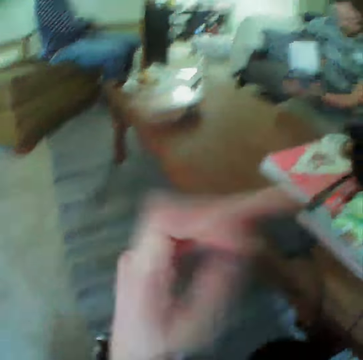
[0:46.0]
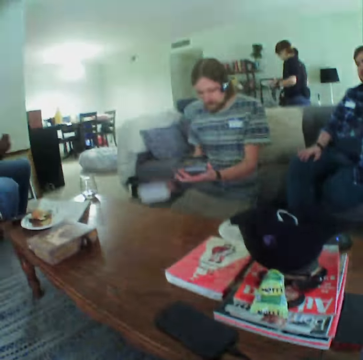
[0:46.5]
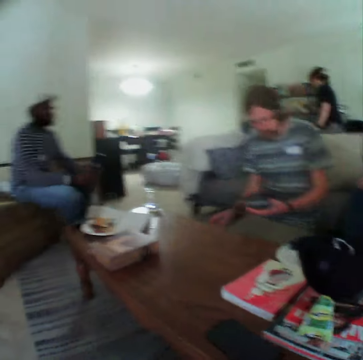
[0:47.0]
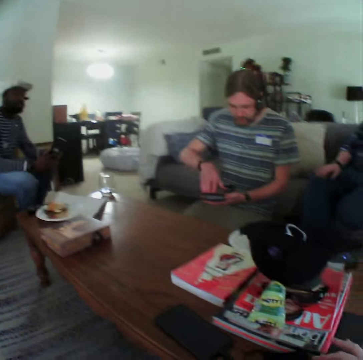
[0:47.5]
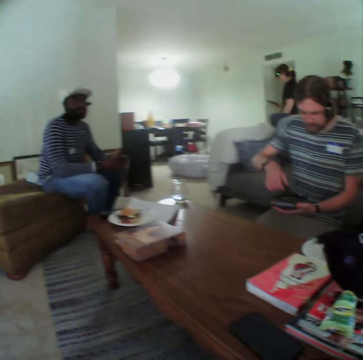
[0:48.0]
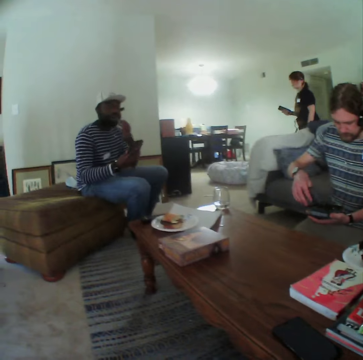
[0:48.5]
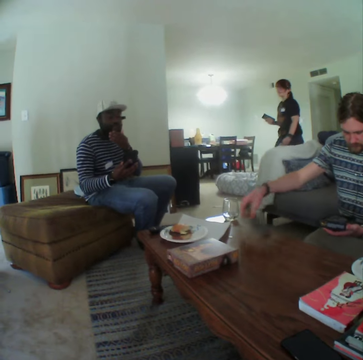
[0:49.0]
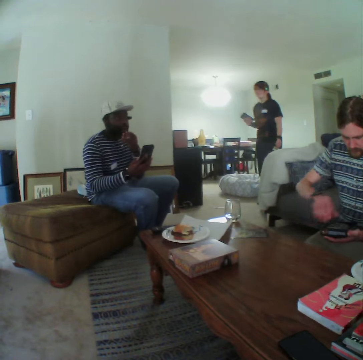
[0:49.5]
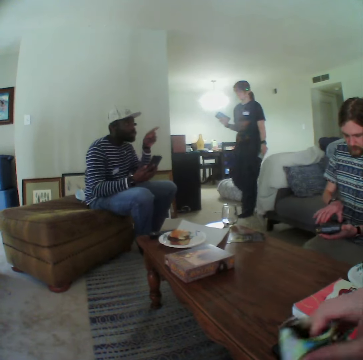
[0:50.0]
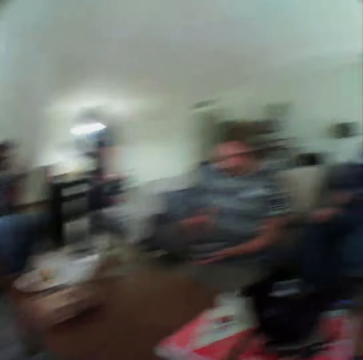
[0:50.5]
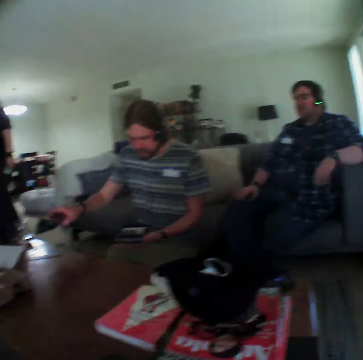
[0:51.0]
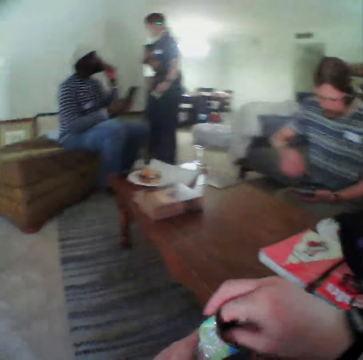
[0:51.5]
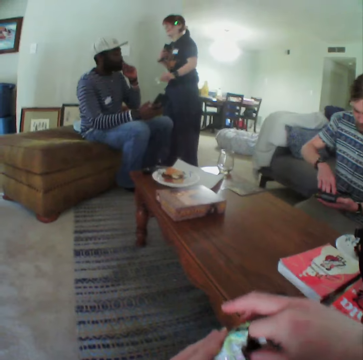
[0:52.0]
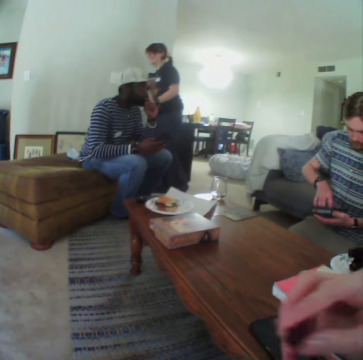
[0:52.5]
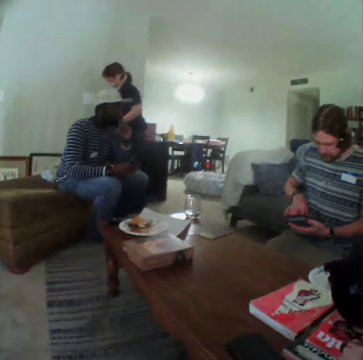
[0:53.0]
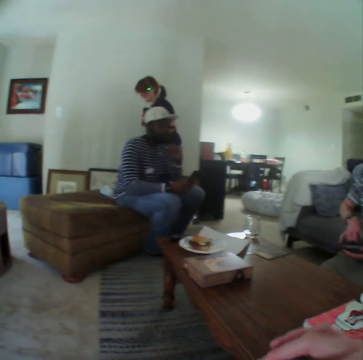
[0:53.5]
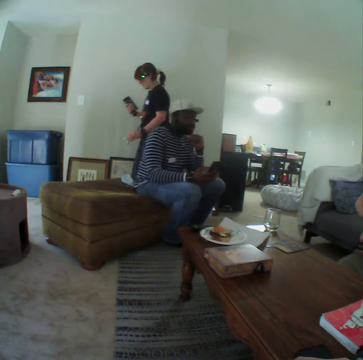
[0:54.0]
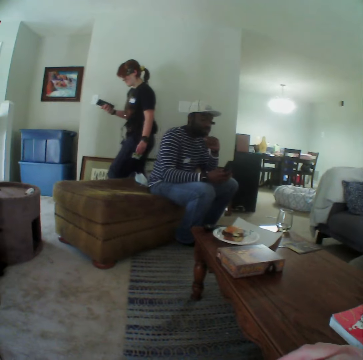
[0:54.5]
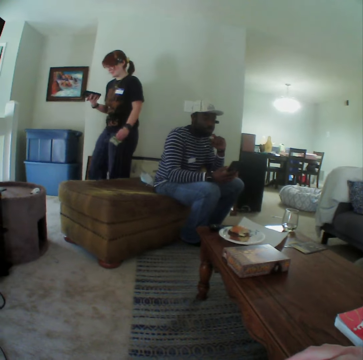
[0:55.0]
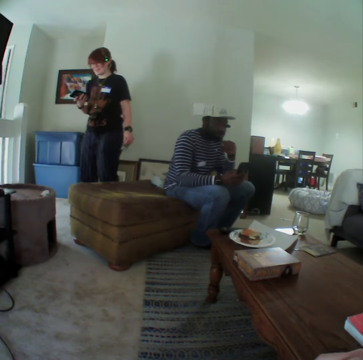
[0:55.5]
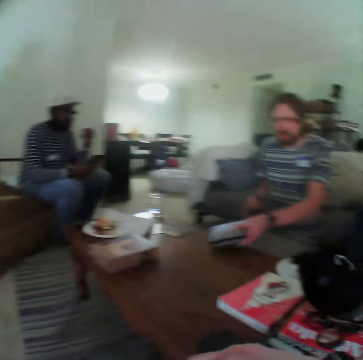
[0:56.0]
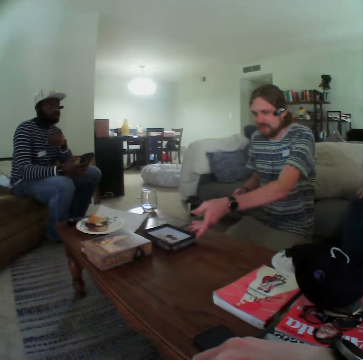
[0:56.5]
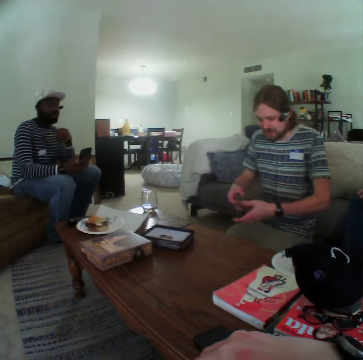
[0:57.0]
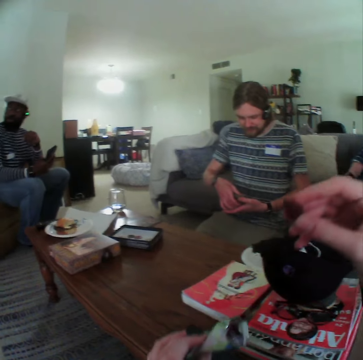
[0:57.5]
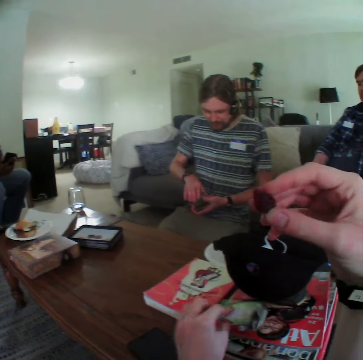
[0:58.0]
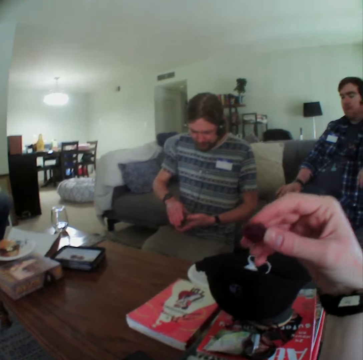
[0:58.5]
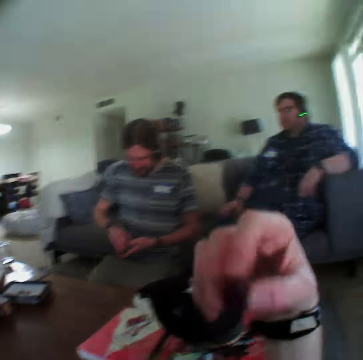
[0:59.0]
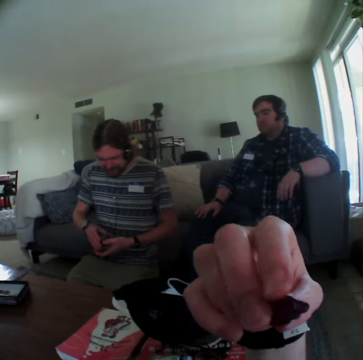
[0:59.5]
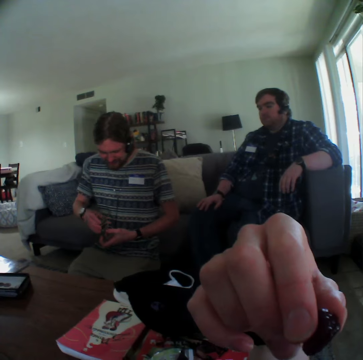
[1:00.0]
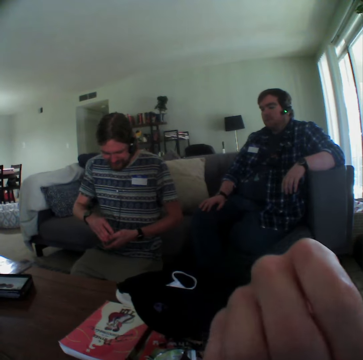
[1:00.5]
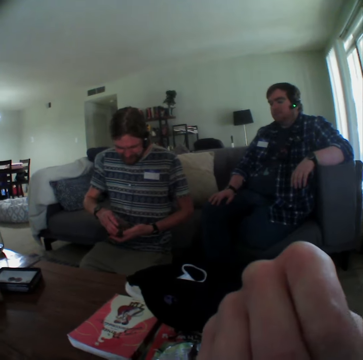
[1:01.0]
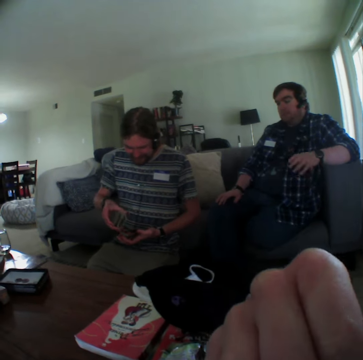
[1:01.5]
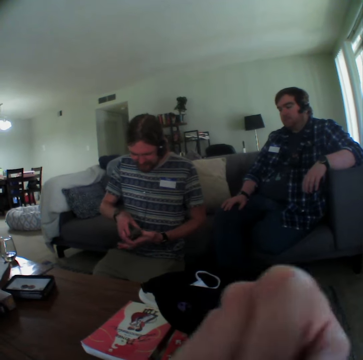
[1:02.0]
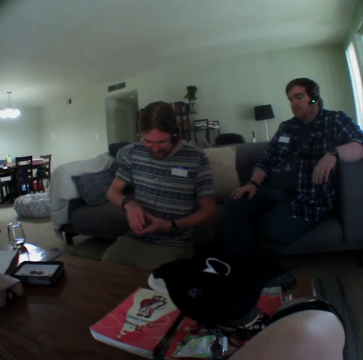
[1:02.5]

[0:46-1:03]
The camera wearer moves his hand. A man puts down the cover of the food container. A woman walks towards another man. The first man puts cards on the table. He puts the food container on the table, holds the cards and arranges the cards. The camera wearer holds the snack and eats the snack.

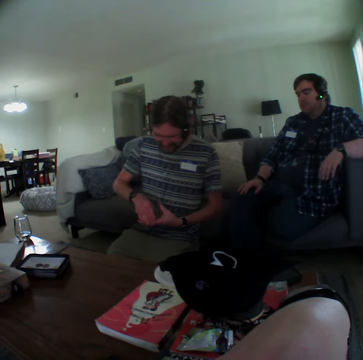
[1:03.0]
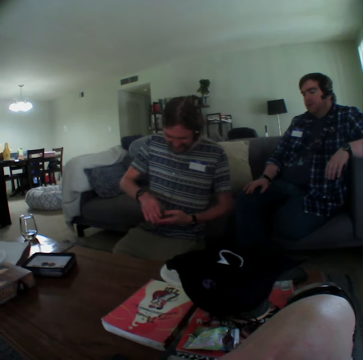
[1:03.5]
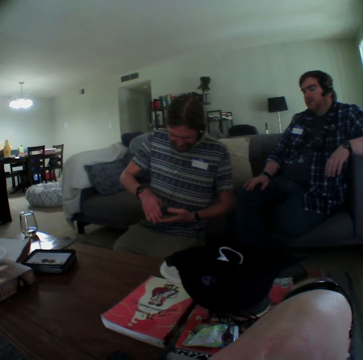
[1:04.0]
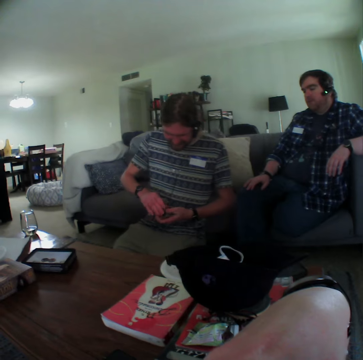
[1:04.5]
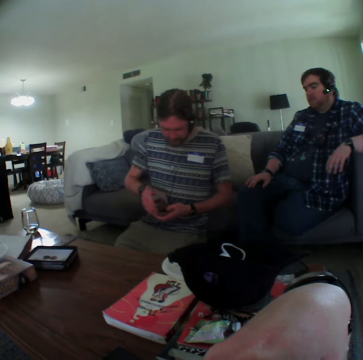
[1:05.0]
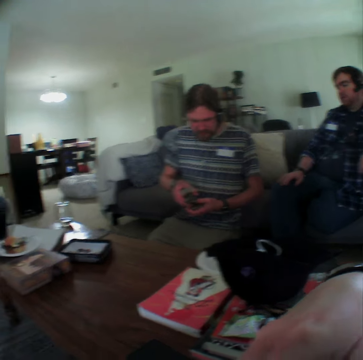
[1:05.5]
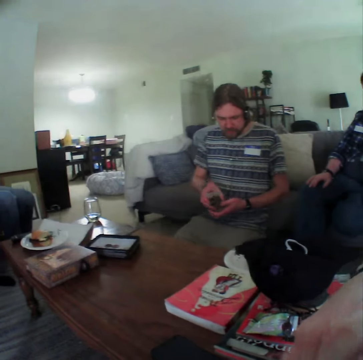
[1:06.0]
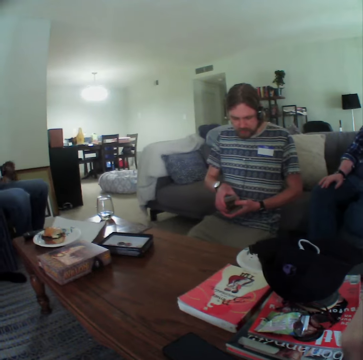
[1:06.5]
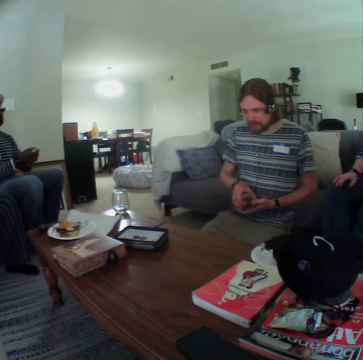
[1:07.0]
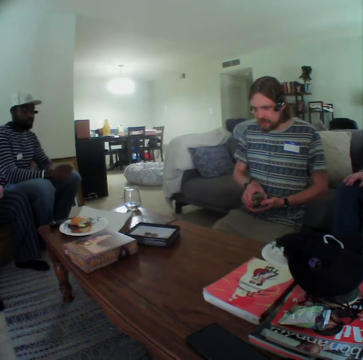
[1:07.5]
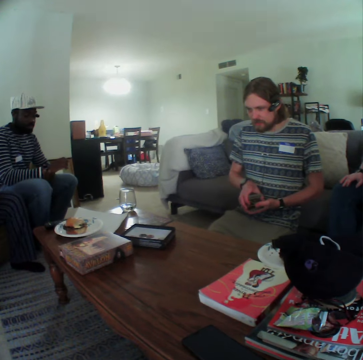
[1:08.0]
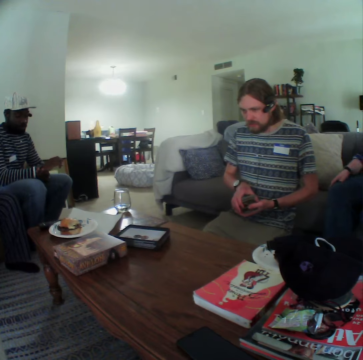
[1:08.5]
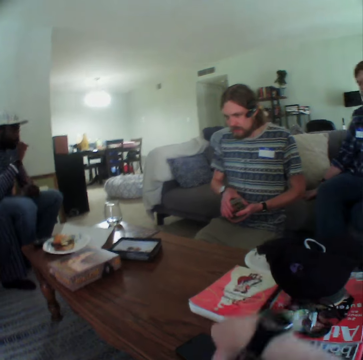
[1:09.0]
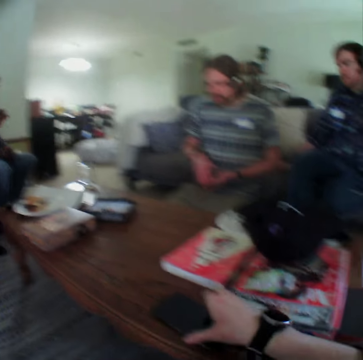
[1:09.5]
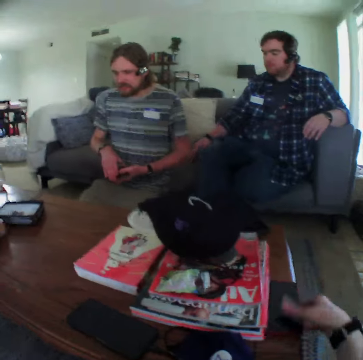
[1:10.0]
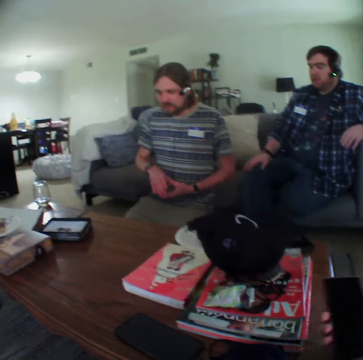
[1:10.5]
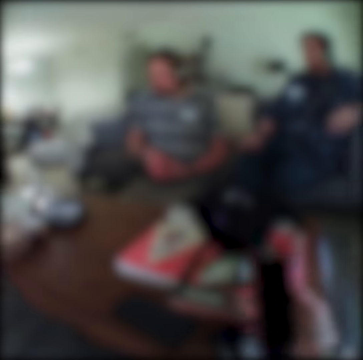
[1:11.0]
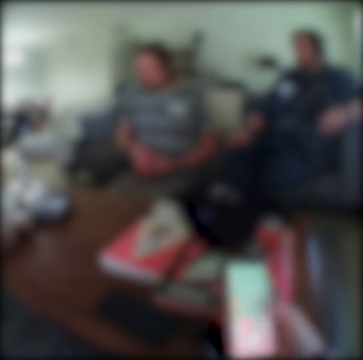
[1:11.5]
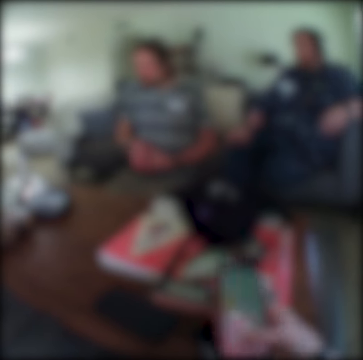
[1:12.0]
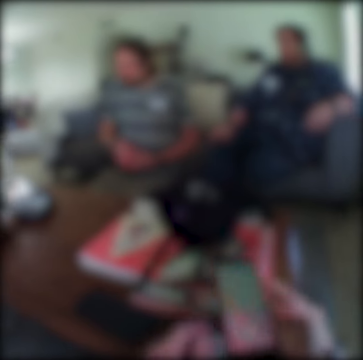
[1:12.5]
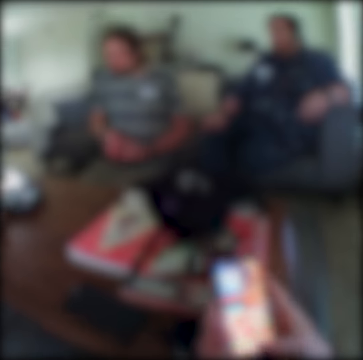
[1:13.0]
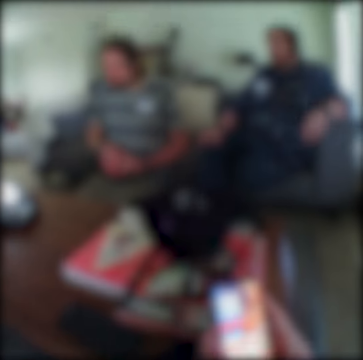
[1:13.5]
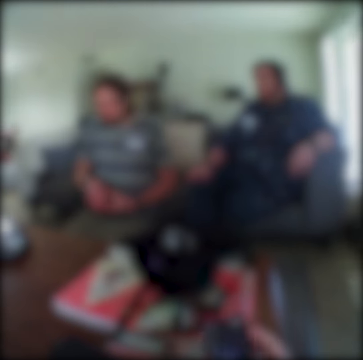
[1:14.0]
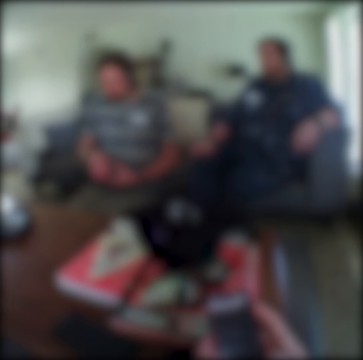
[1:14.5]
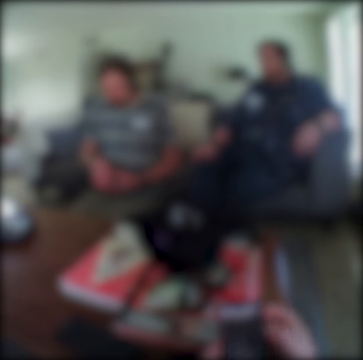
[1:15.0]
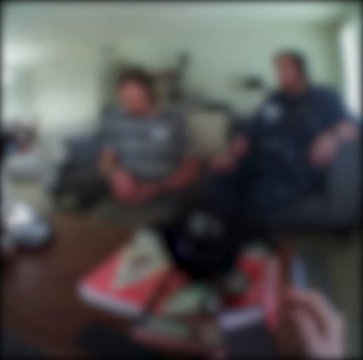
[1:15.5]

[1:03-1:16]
The camera wearer moves his hand. A man eats. The camera wearer touches a phone. He picks up another phone and holds the phone. He browses on the phone and dials the phone.

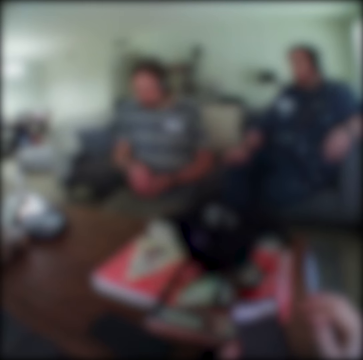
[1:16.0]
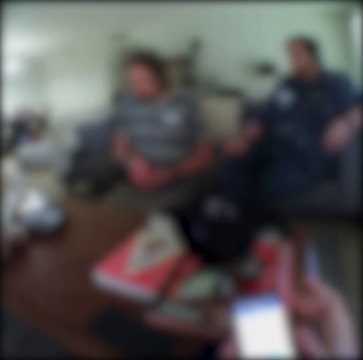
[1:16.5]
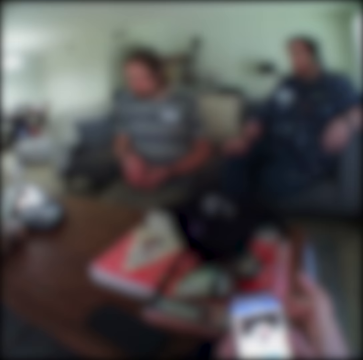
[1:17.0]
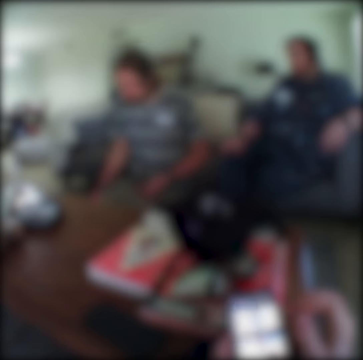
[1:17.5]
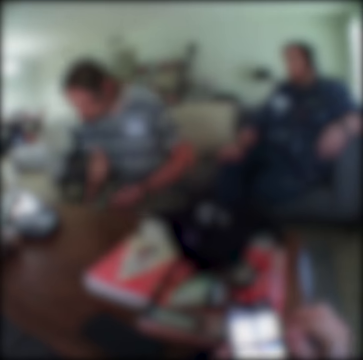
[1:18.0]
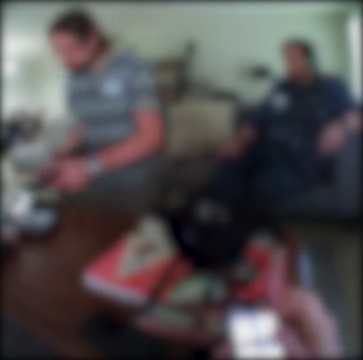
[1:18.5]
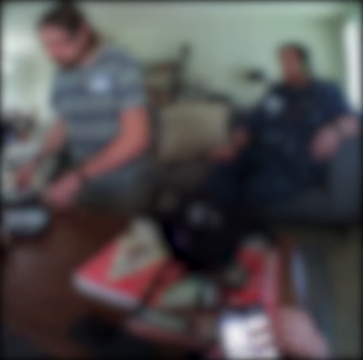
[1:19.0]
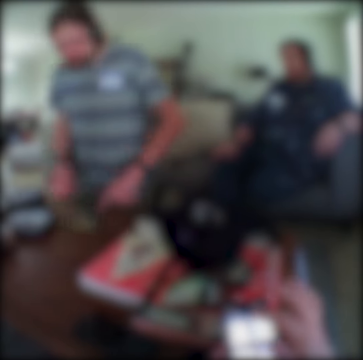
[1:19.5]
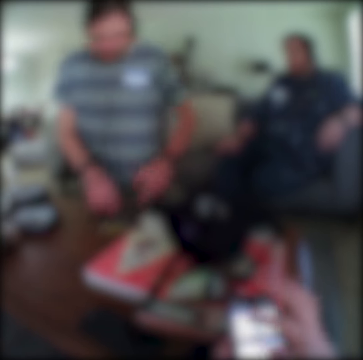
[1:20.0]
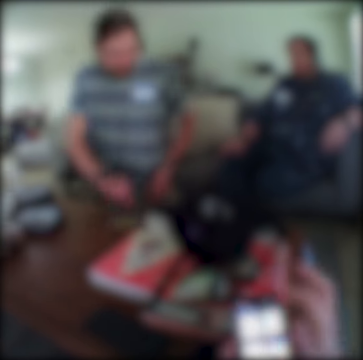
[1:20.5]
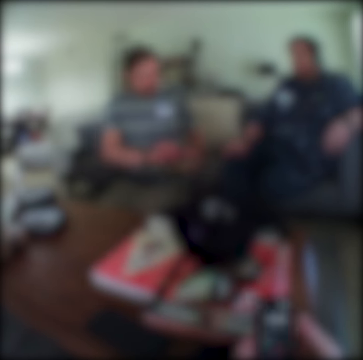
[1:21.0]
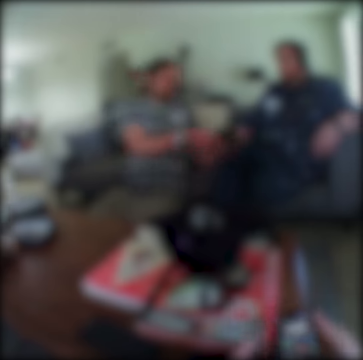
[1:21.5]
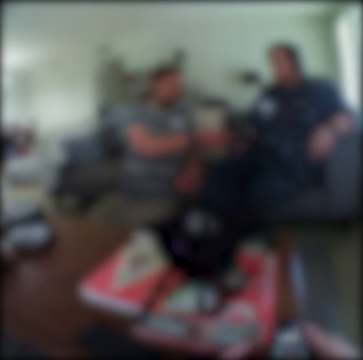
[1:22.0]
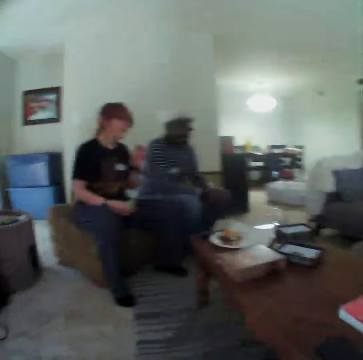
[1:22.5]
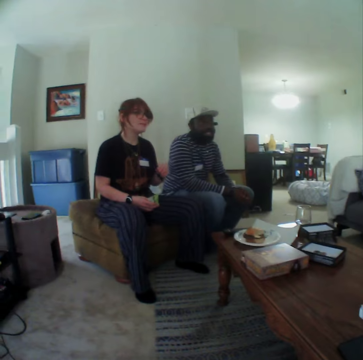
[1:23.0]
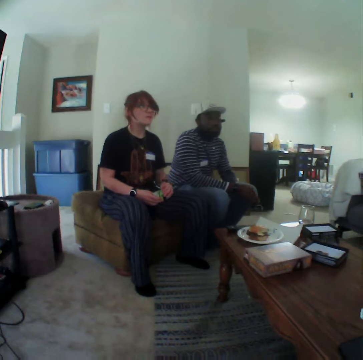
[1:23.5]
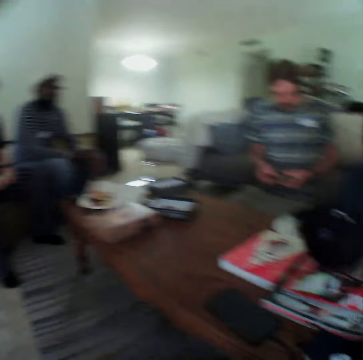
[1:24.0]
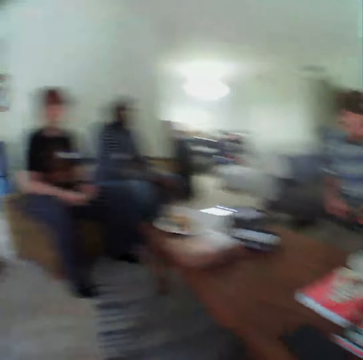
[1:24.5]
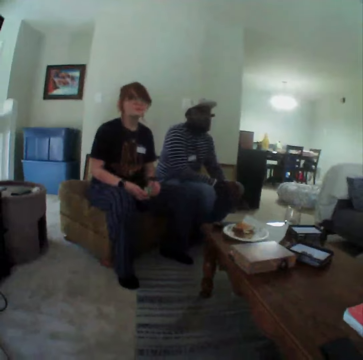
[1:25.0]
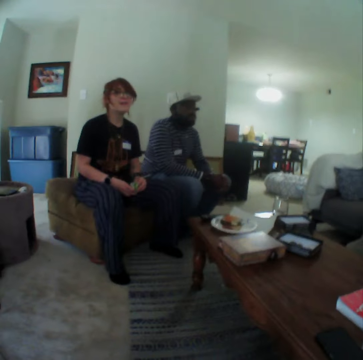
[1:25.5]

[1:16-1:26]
A man stands up, kneels beside the table, moves cards, picks up the cards and sits on the couch. A lady eats.
